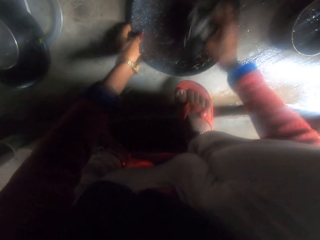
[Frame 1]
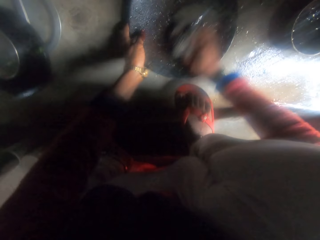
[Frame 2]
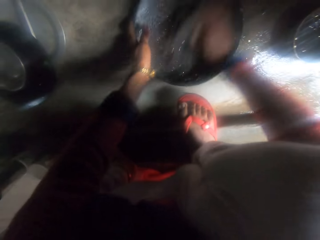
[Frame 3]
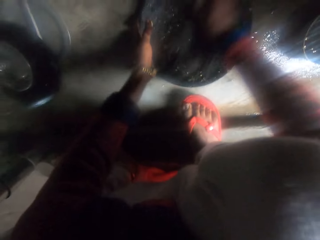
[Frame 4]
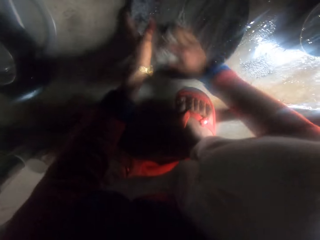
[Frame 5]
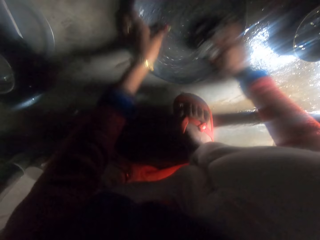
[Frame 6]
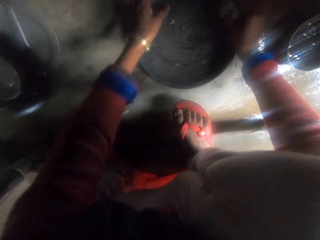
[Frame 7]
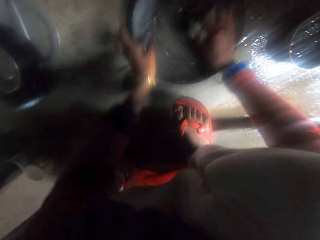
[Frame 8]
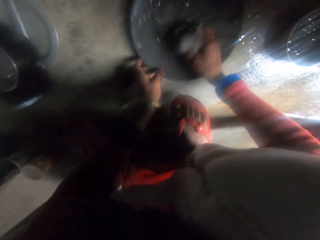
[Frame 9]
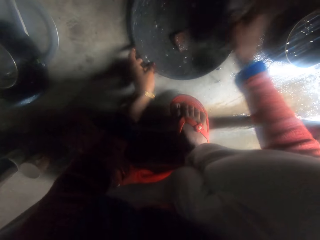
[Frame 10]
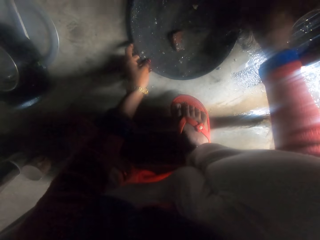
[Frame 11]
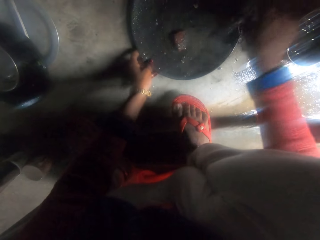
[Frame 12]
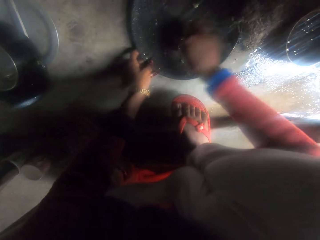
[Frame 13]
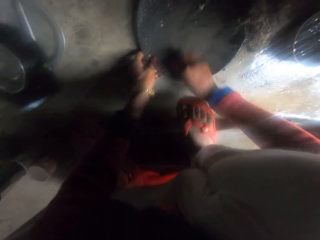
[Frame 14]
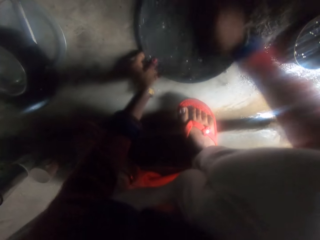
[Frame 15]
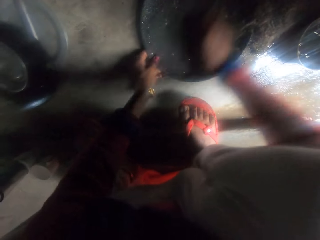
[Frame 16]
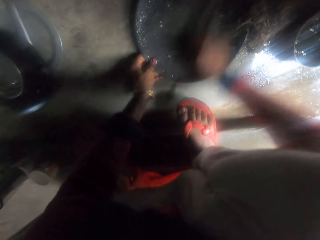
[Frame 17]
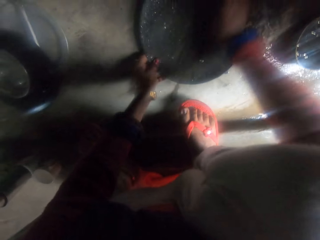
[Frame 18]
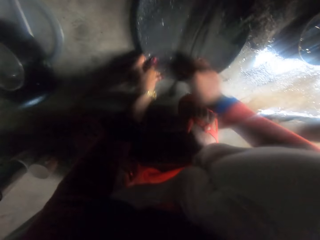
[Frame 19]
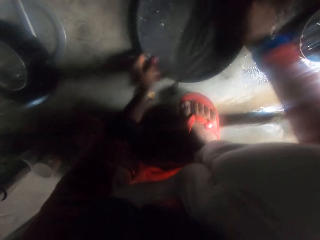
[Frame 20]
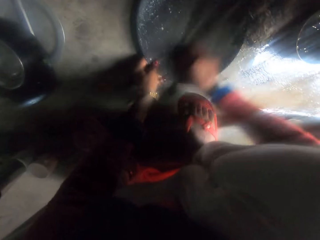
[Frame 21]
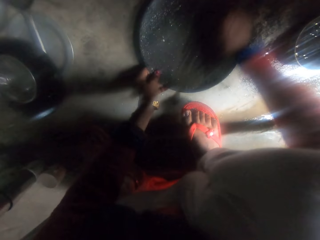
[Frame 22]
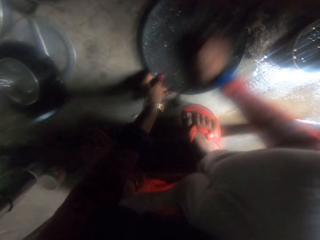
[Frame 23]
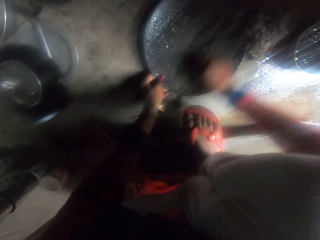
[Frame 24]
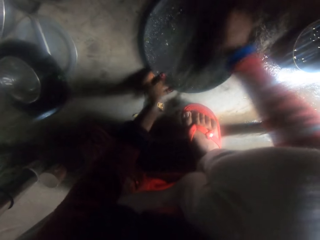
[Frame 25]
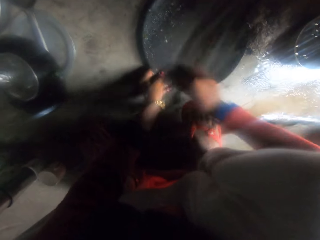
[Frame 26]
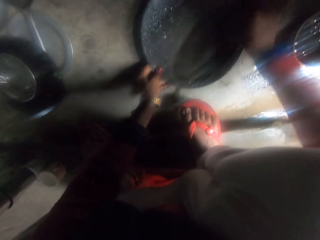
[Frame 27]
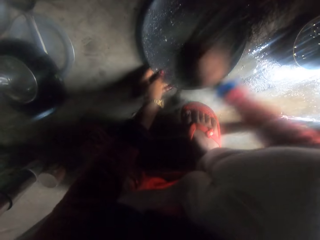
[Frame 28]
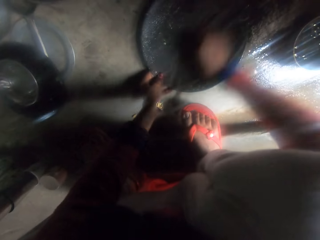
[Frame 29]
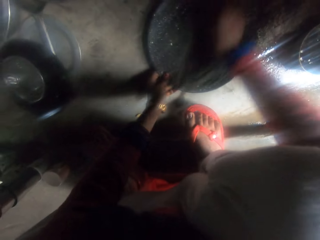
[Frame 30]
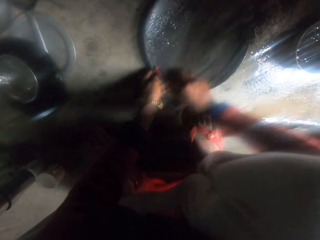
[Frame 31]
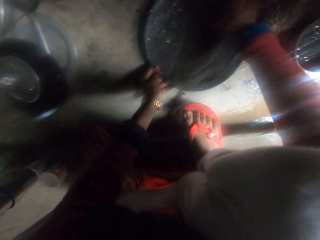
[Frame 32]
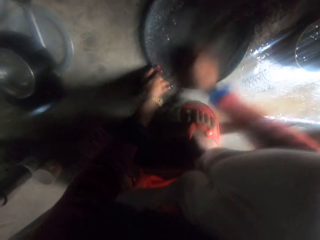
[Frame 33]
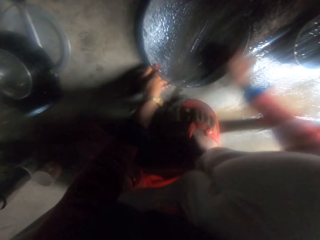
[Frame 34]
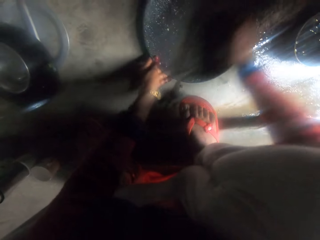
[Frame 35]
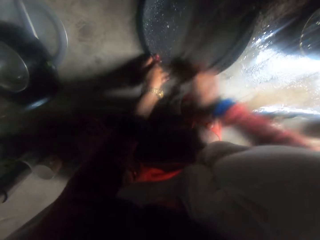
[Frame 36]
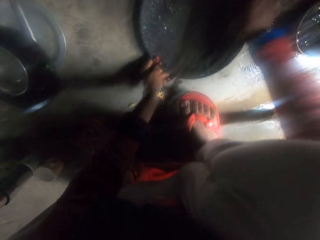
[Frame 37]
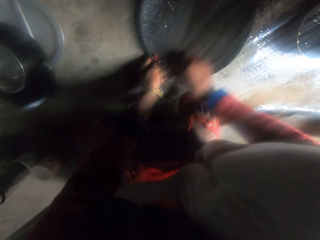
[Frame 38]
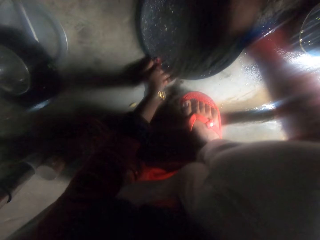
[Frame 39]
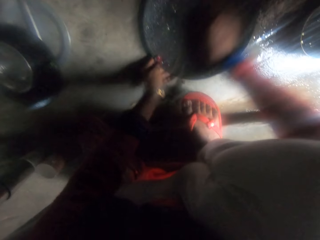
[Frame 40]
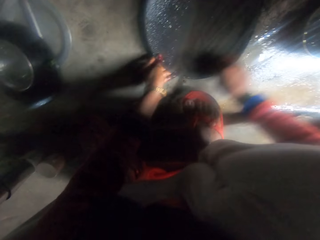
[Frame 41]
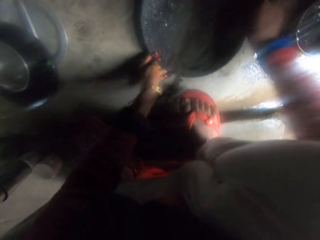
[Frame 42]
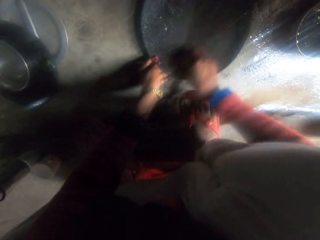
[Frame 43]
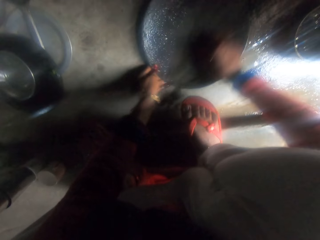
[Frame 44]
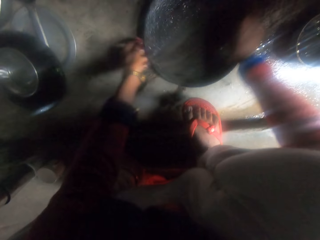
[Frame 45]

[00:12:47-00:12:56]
The camera wearer washes a frying pan. They wash a slab with a sponge, drop the sponge, and scrub the slab with a stone.

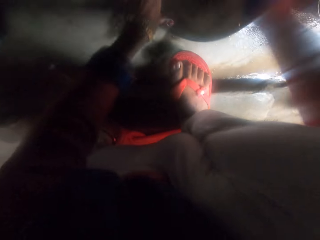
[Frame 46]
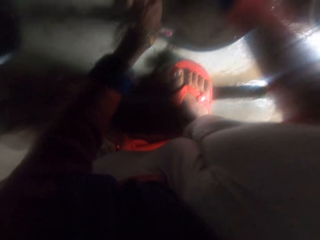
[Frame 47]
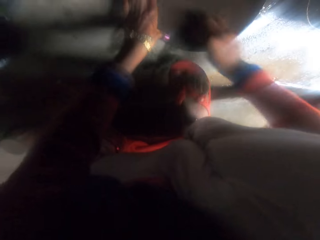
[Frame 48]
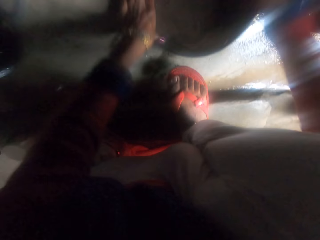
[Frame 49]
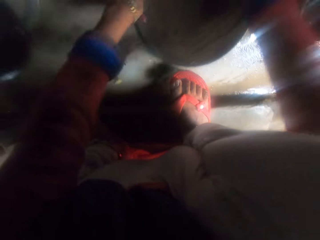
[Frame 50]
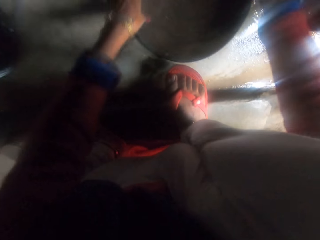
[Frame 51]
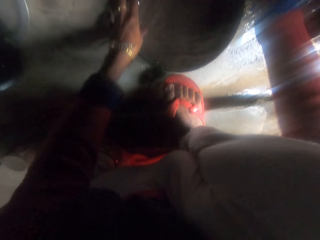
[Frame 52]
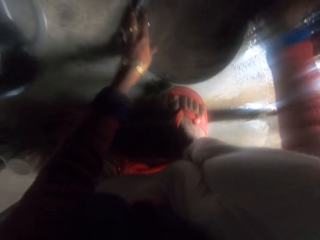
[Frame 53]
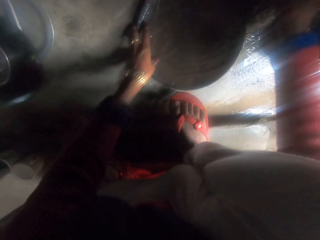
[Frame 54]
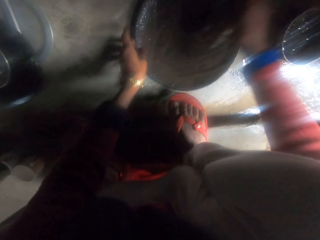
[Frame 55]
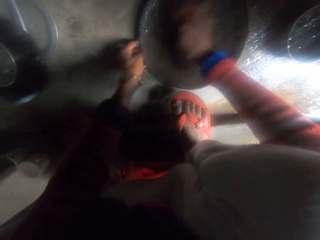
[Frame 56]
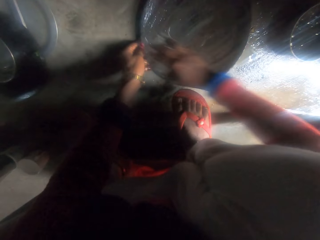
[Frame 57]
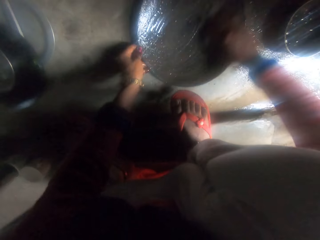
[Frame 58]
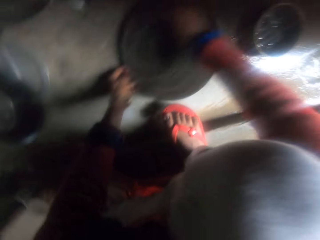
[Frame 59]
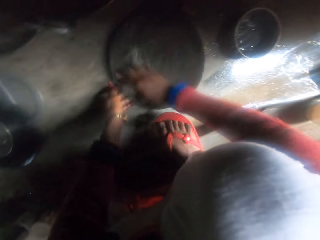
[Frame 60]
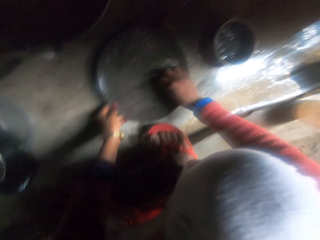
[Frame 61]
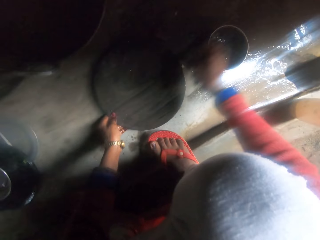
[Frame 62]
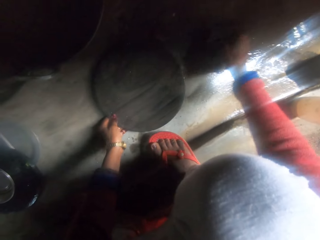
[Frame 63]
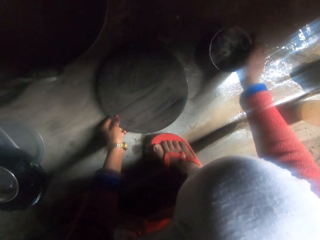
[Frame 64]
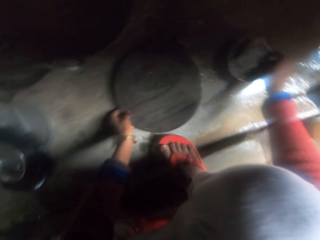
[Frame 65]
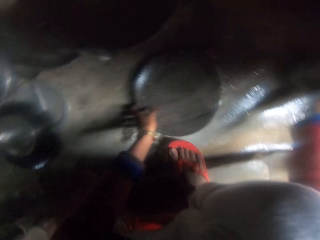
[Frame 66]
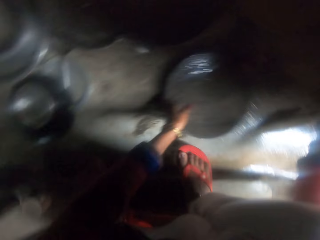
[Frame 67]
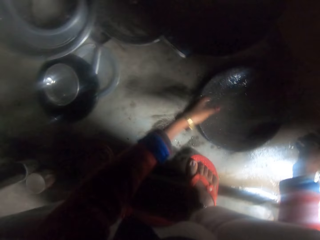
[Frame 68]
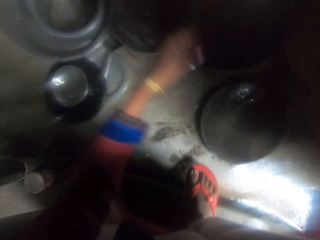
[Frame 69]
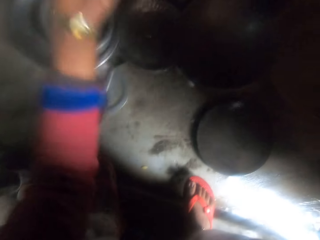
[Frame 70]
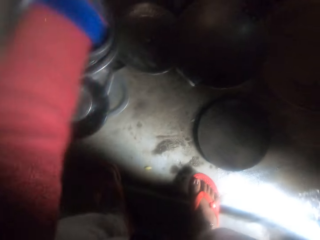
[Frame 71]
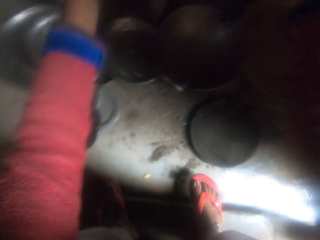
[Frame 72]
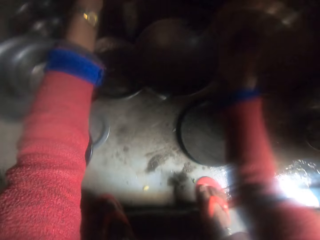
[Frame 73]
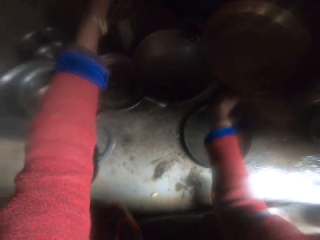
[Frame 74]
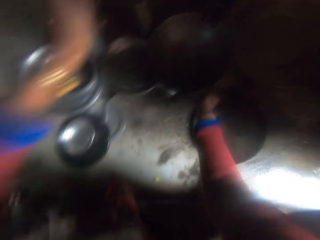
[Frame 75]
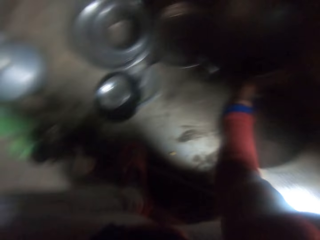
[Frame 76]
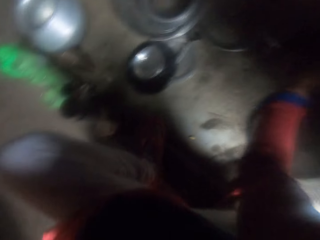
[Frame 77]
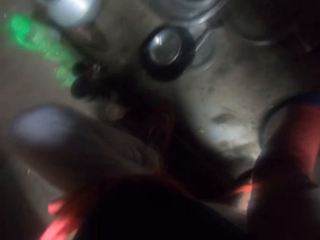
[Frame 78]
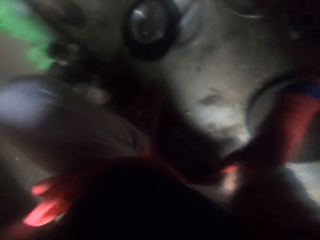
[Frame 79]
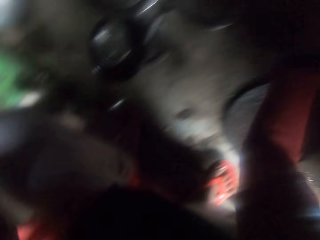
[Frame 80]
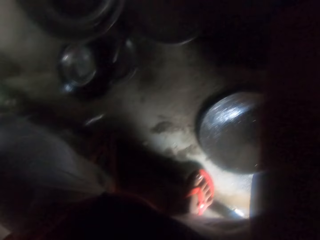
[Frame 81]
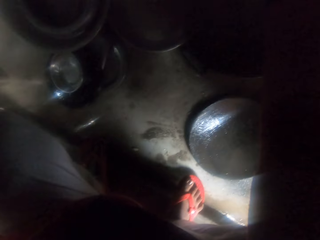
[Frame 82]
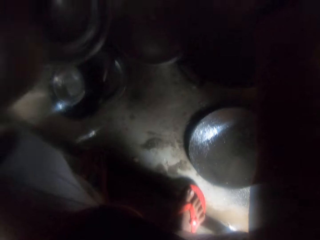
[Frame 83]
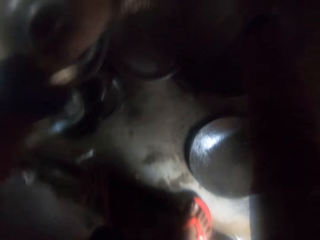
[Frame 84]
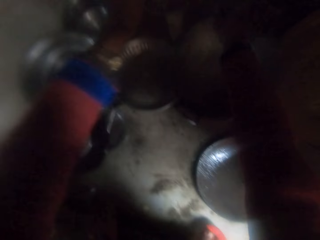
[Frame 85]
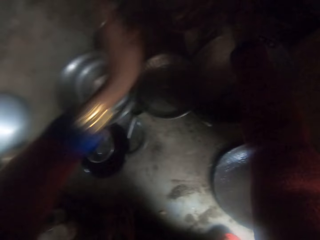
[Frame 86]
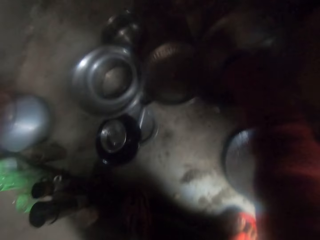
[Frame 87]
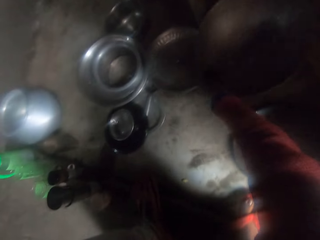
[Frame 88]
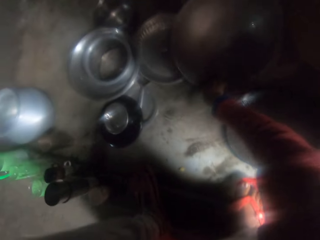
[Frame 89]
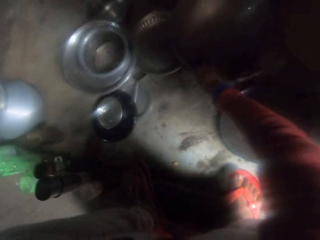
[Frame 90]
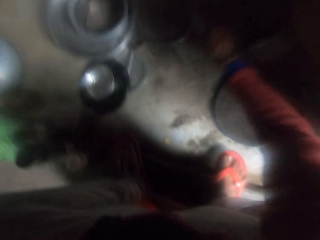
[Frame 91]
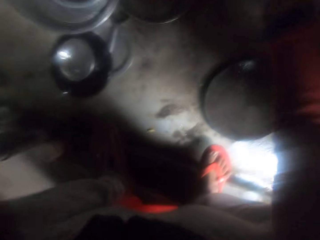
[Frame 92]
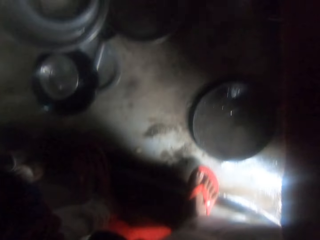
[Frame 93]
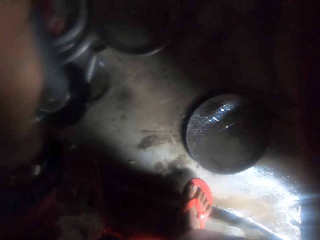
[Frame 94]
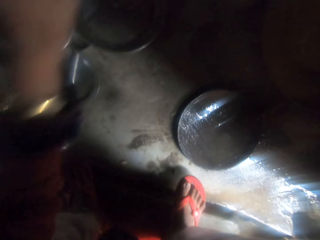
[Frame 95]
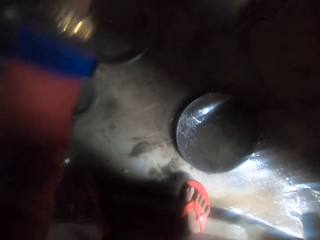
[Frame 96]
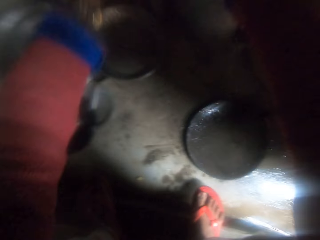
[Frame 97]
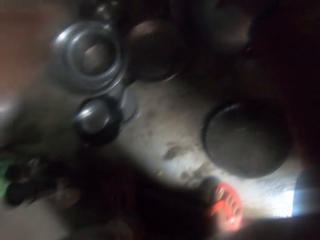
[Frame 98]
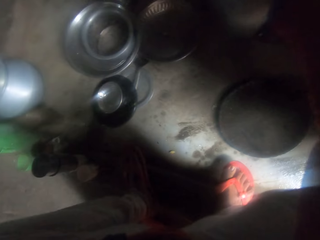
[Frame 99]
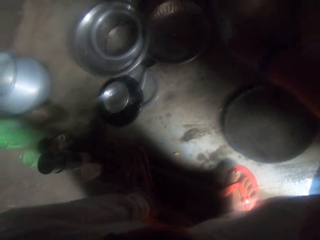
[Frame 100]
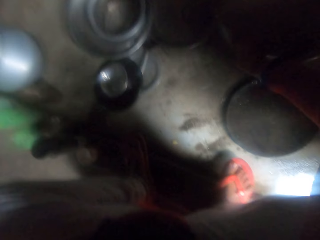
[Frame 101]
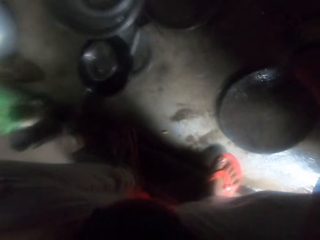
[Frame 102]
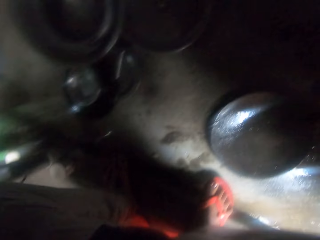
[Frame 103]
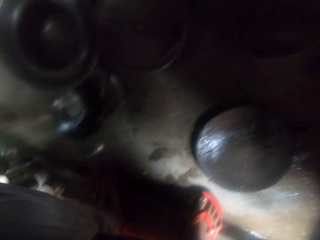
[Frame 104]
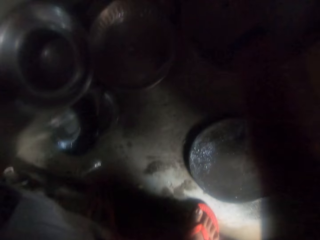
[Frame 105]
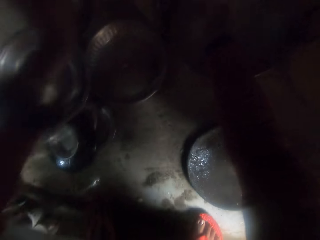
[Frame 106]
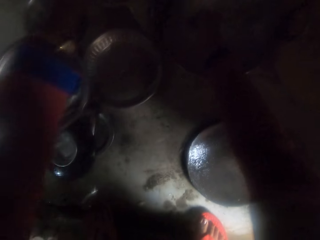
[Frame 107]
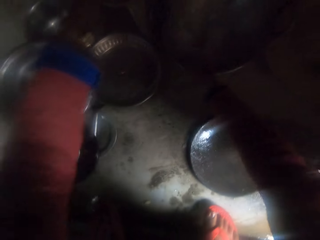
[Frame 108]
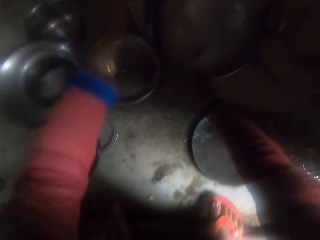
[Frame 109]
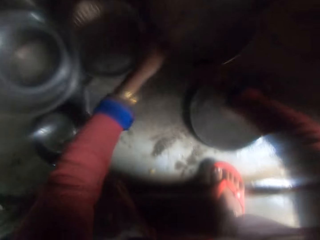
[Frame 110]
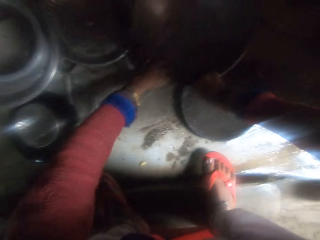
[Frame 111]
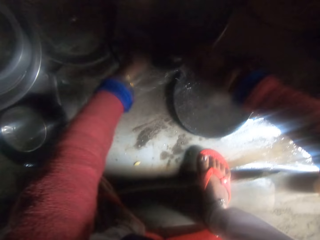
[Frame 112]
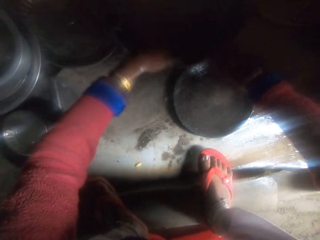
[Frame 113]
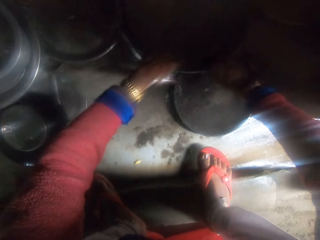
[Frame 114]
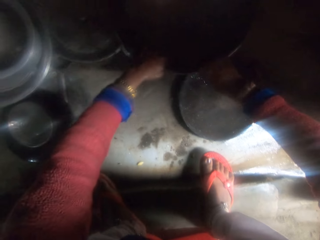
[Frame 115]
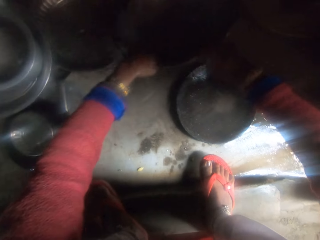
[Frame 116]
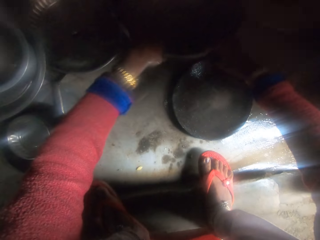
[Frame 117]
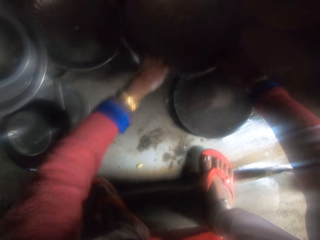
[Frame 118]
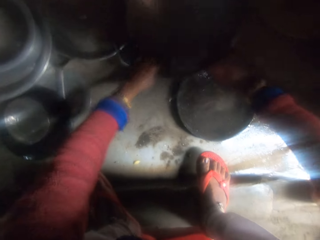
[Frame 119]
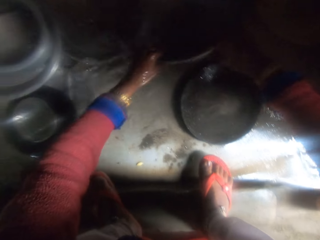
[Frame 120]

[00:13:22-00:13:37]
The camera wearer drops a stone, picks up a sponge, and washes a slab with the sponge. They put a rag in soap. They drop the sponge and move the slab. They pour water in a frying pan. They rinse a pot. They shake the frying pan.
